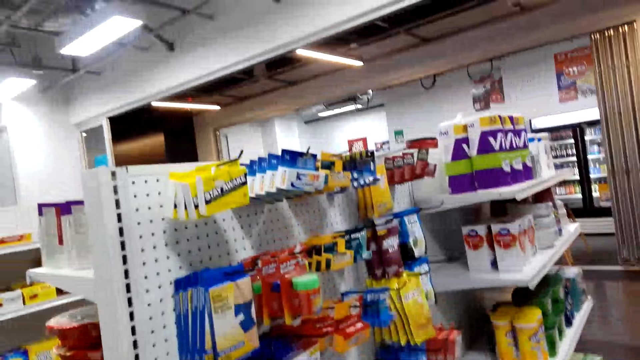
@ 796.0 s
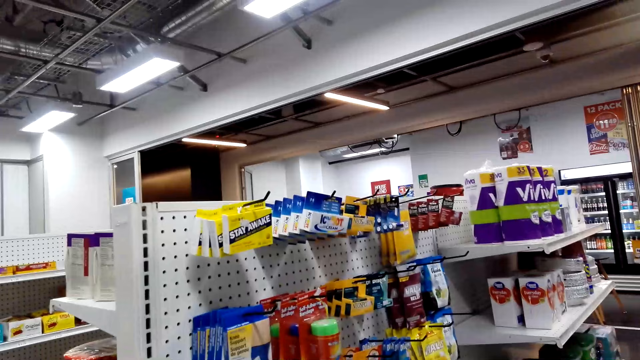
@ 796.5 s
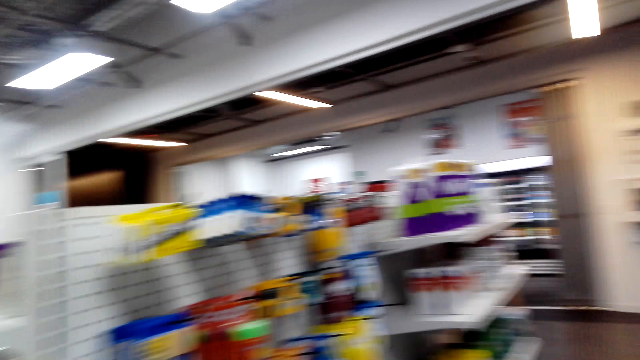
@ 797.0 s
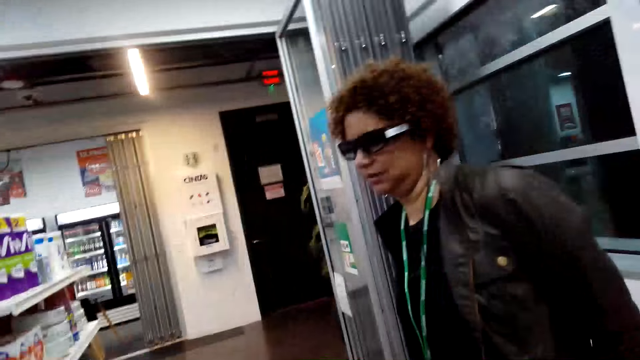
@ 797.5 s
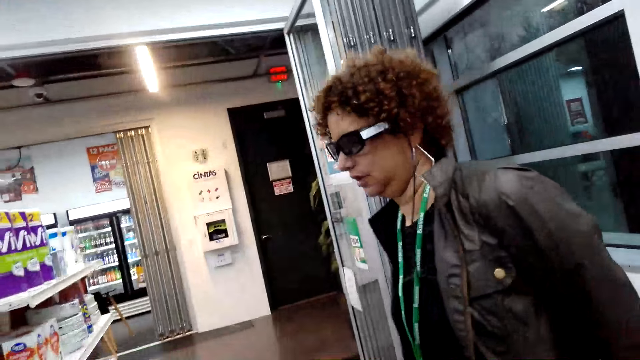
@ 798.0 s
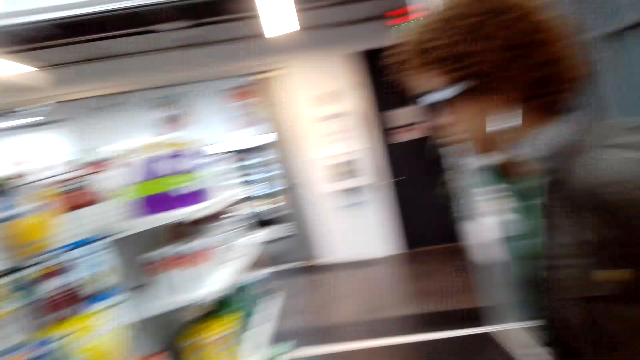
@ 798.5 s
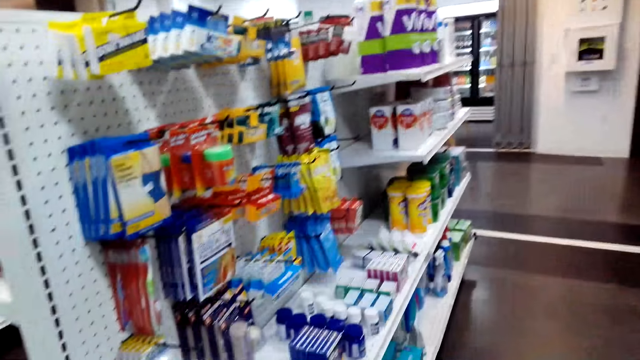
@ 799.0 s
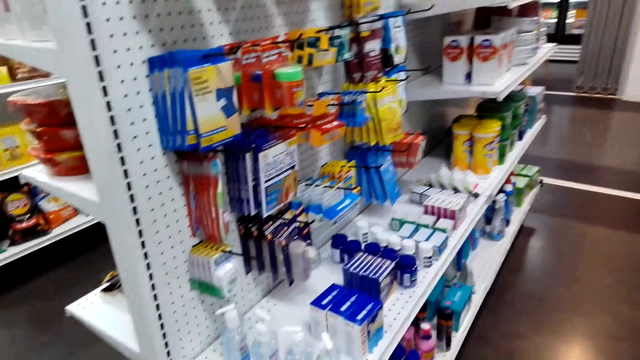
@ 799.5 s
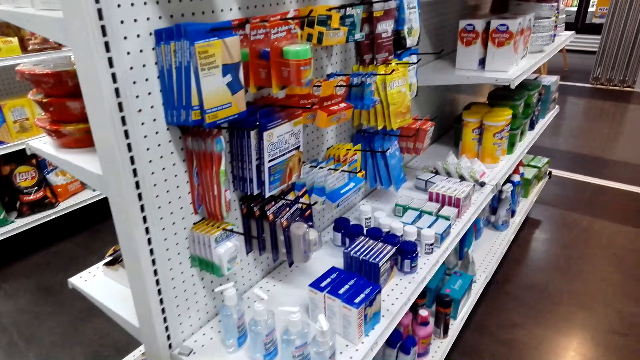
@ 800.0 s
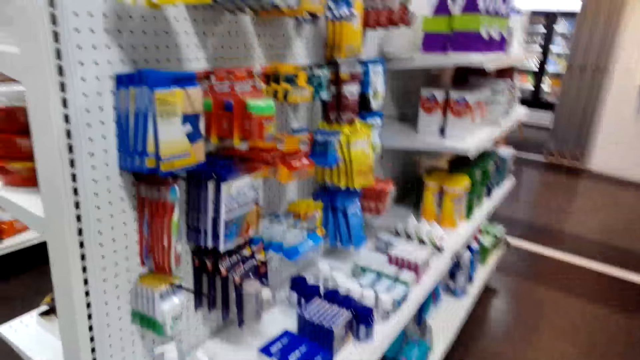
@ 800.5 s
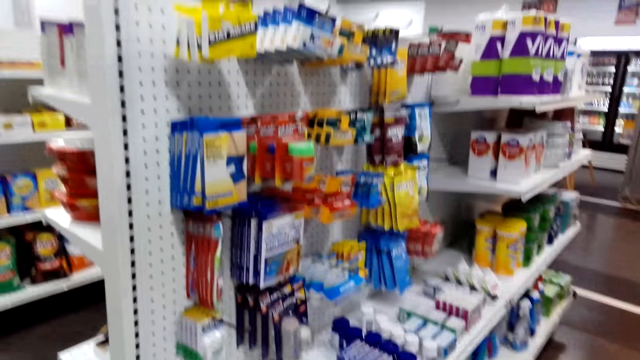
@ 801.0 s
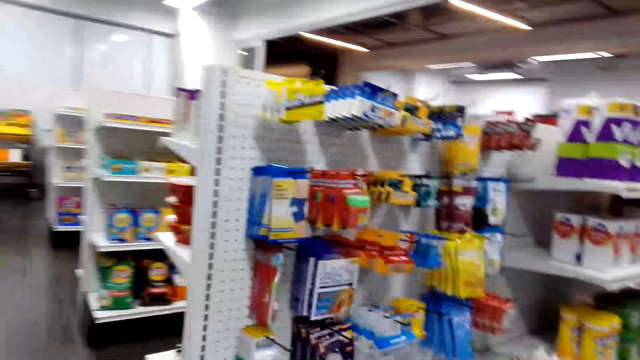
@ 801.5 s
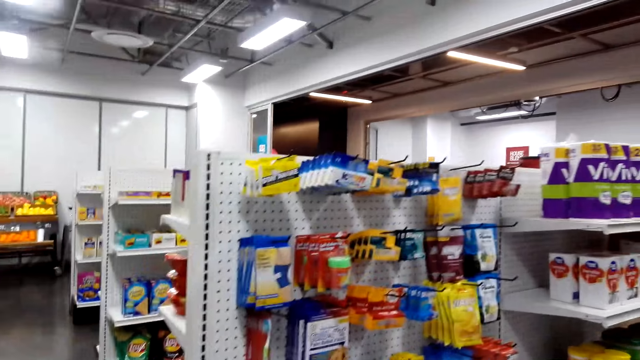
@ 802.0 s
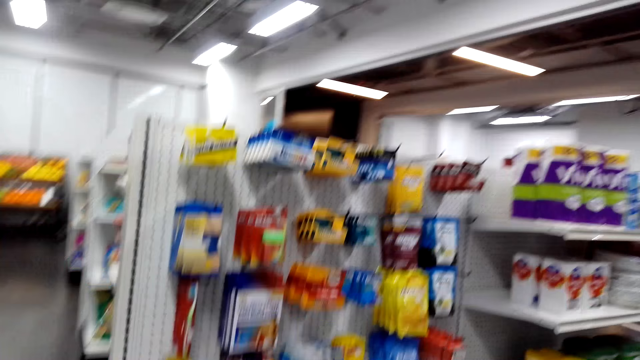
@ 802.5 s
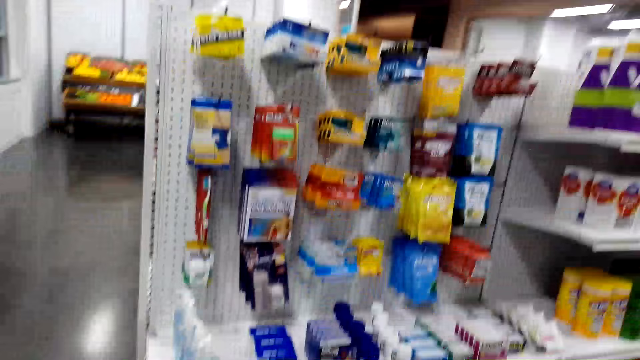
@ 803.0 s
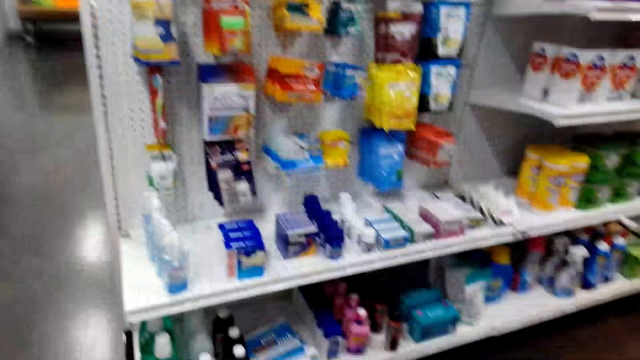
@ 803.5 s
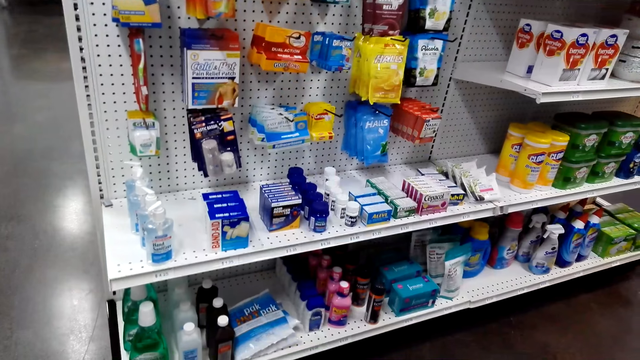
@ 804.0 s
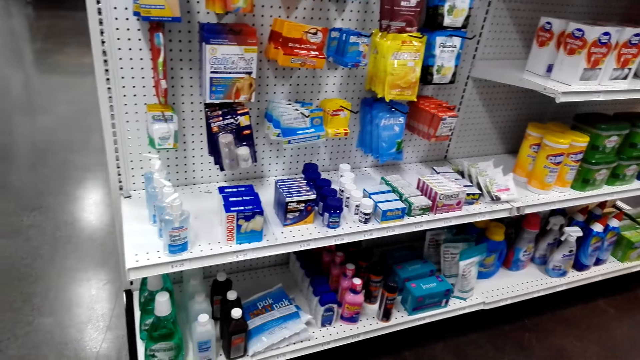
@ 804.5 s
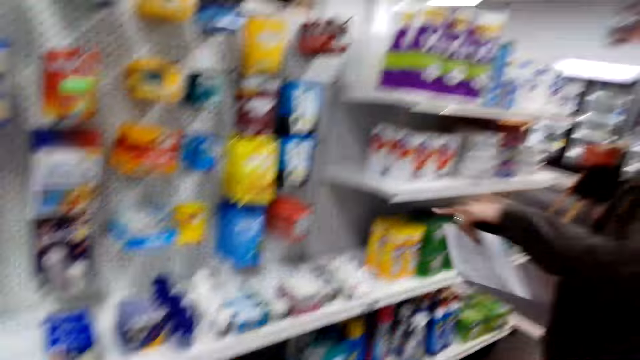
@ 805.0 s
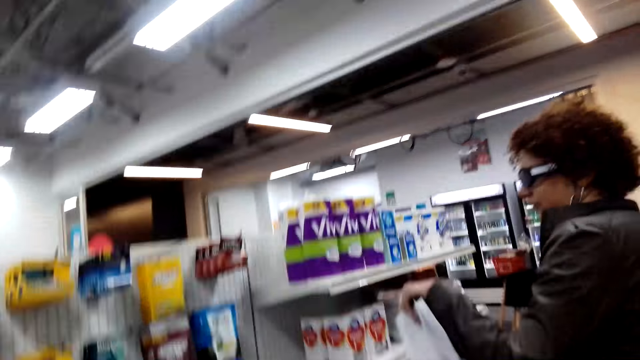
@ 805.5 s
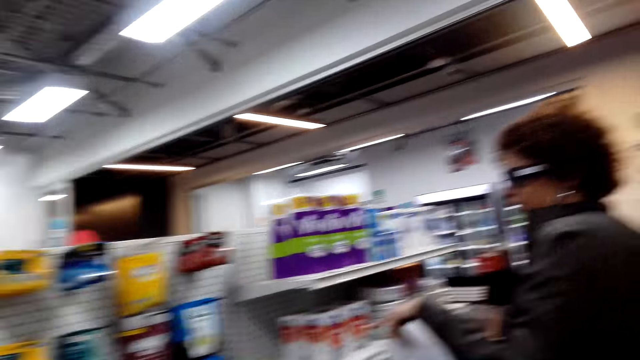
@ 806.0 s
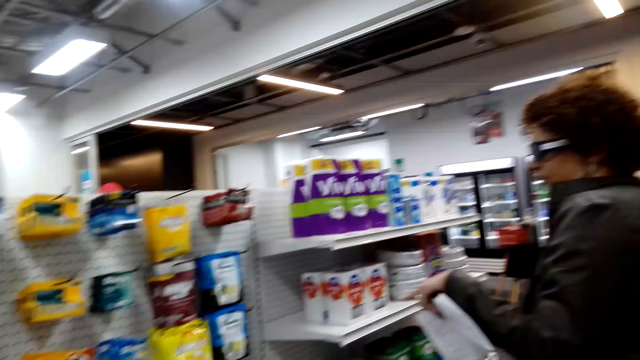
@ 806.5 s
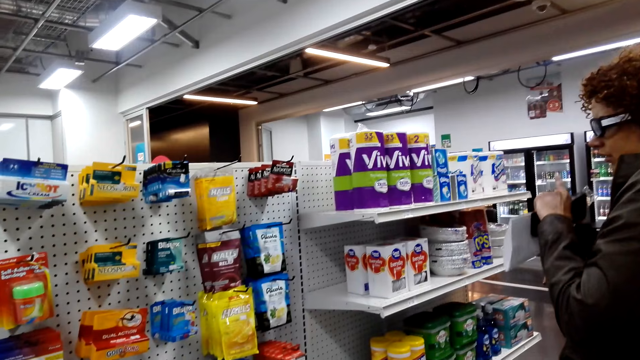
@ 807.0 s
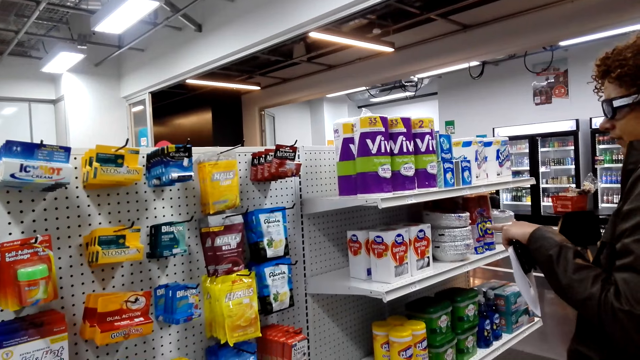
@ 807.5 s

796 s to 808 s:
A woman talks. The camera wearer looks at items. The woman points with the left hand.

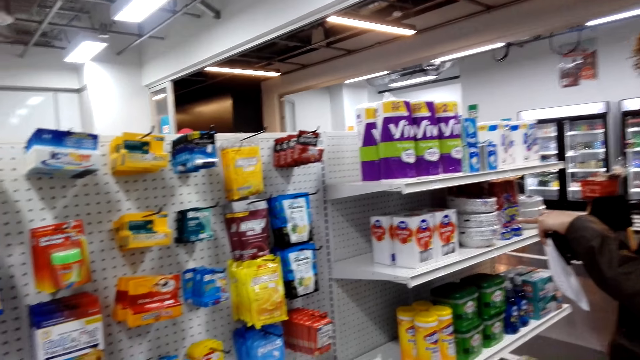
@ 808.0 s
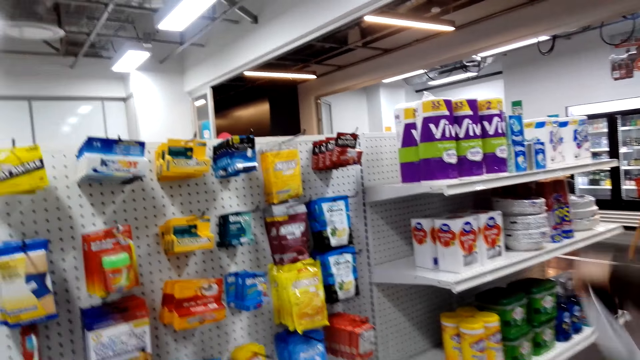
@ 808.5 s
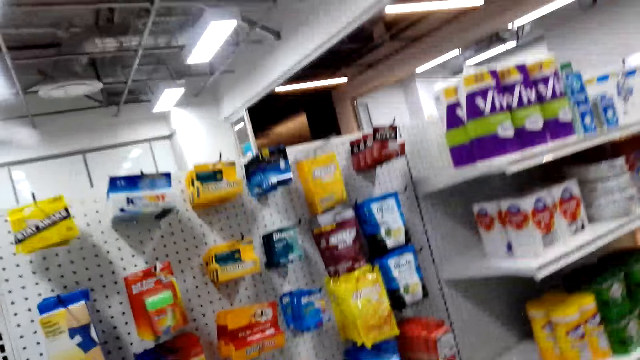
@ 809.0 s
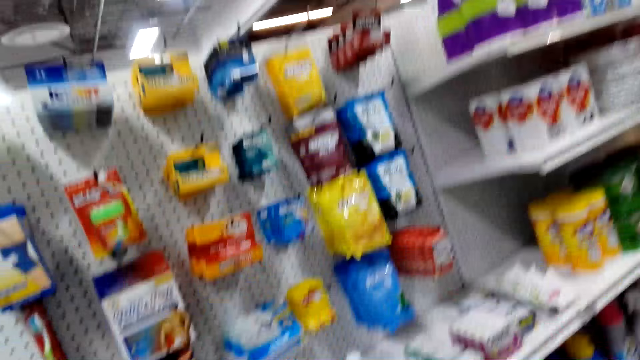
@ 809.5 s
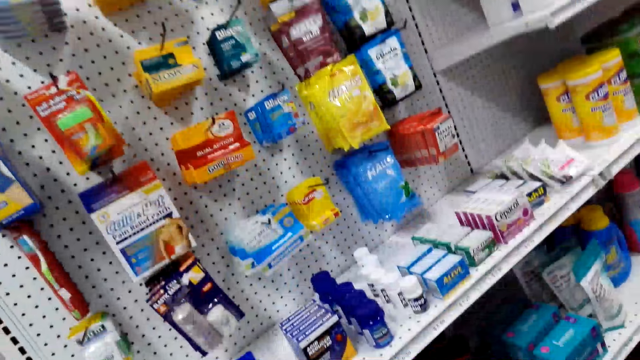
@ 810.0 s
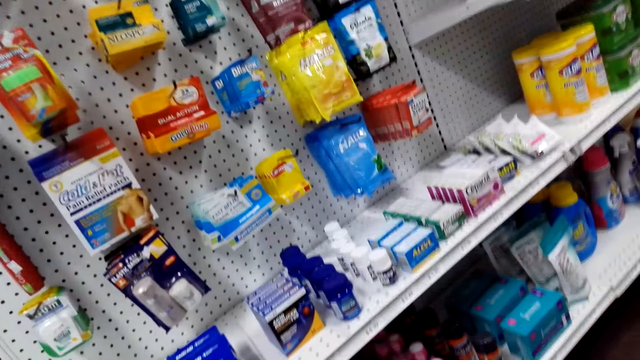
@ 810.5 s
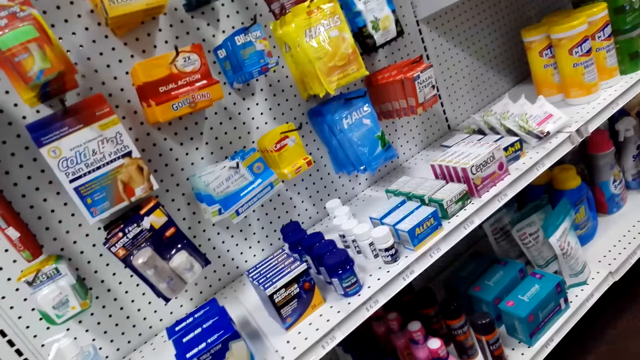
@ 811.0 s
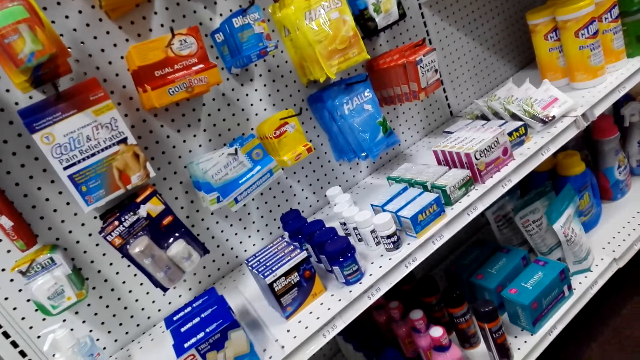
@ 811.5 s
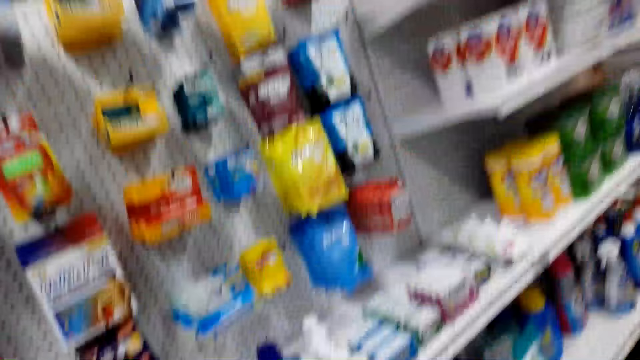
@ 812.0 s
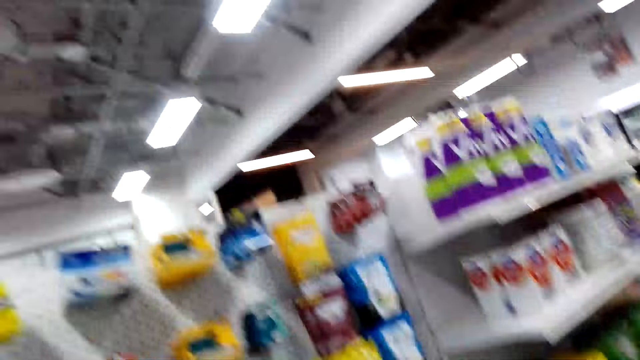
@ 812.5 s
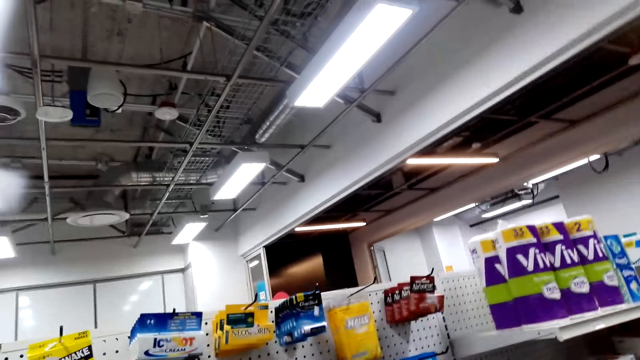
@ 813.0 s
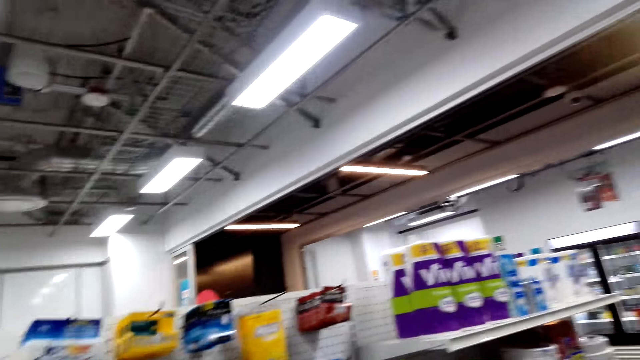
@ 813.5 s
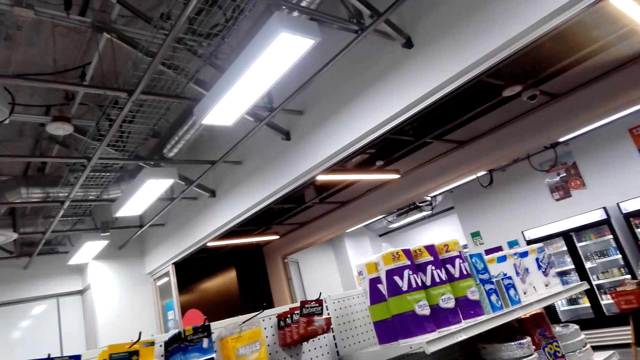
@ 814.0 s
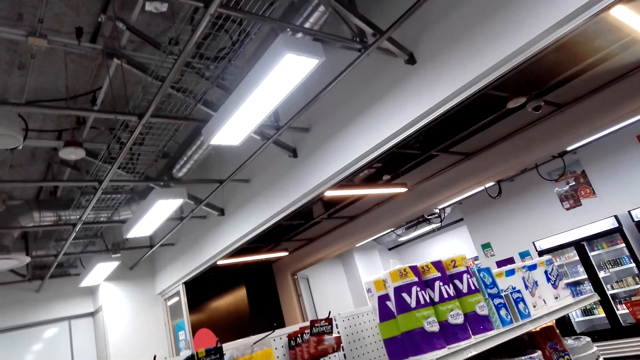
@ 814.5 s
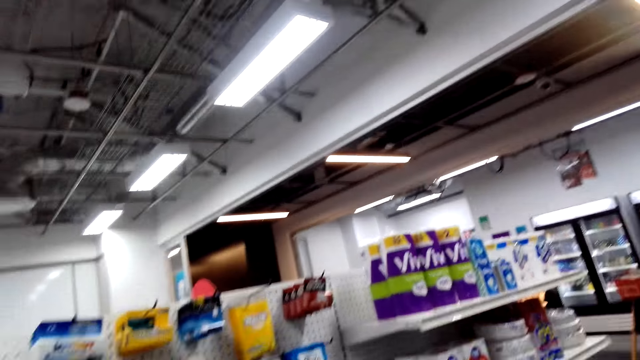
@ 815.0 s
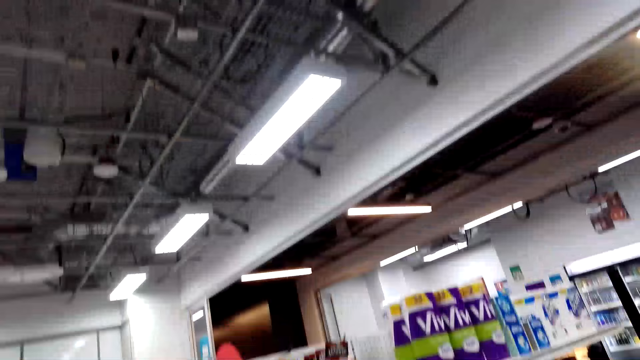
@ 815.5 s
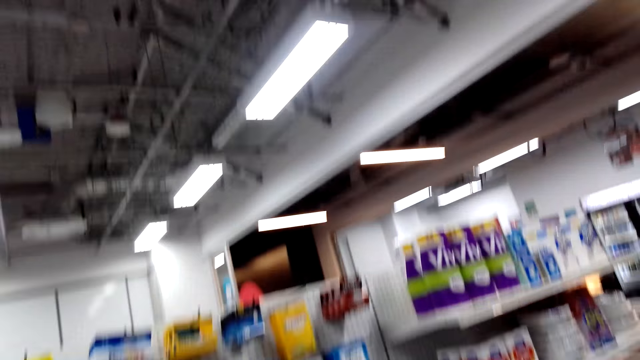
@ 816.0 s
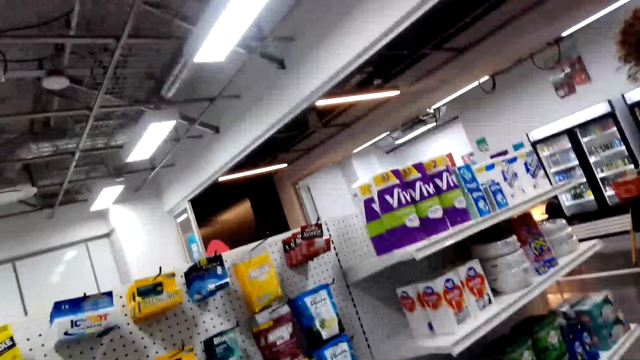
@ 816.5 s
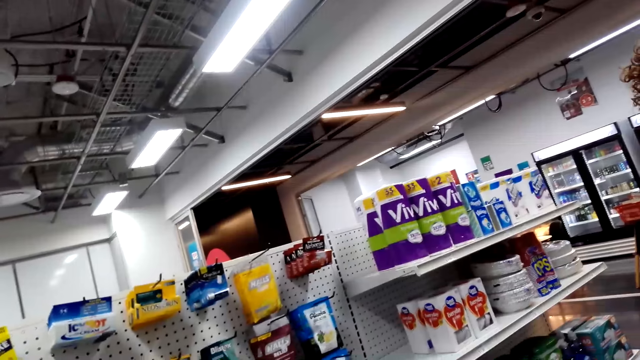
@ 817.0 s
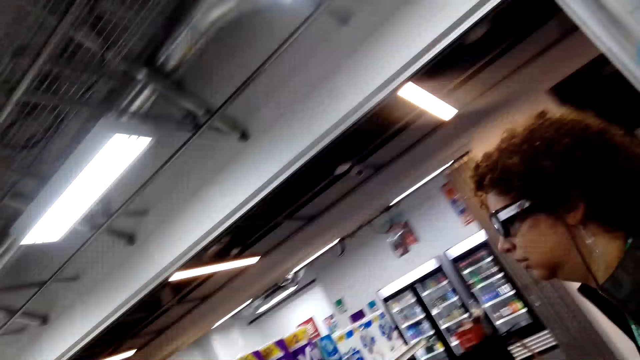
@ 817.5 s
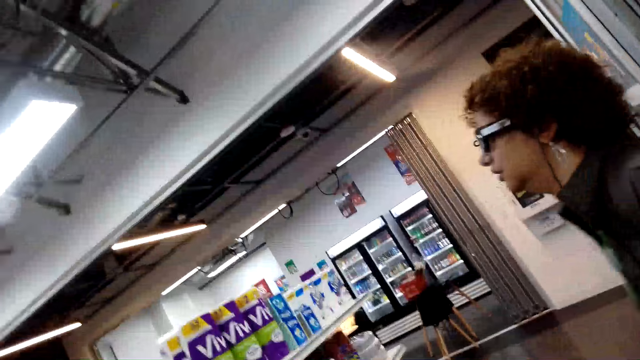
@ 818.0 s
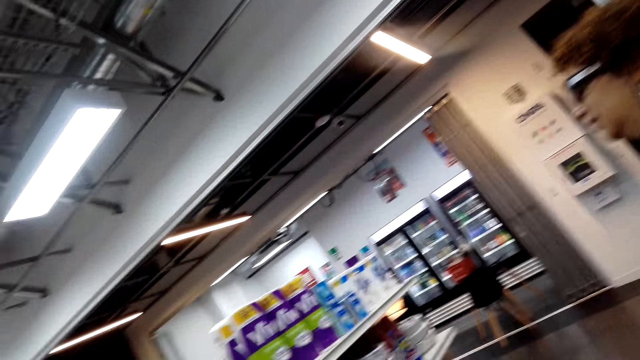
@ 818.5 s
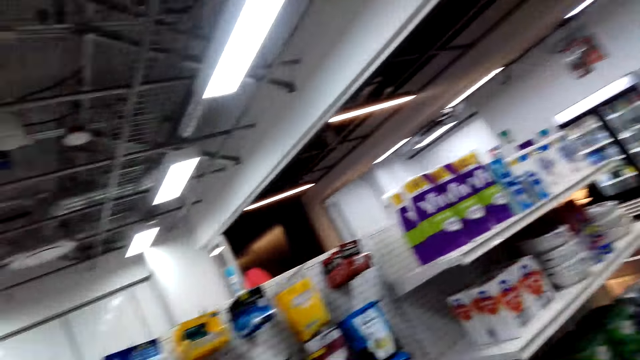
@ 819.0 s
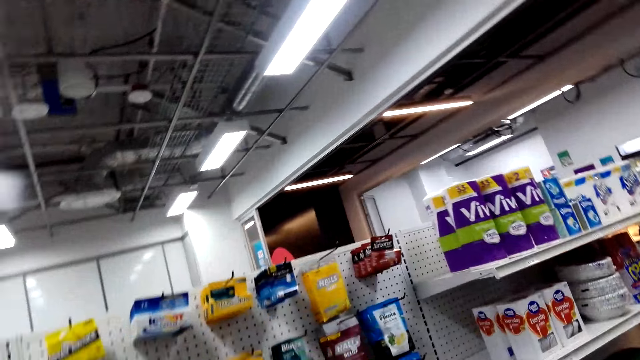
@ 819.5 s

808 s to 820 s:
The camera wearer looks at the item. A woman talks. The camera wearer looks at the items.
